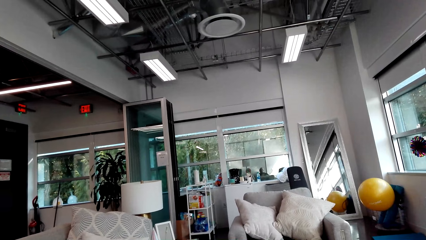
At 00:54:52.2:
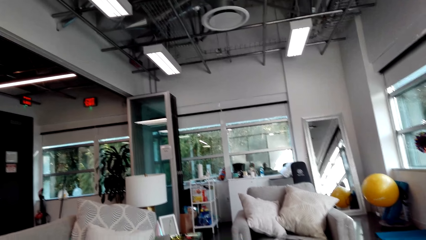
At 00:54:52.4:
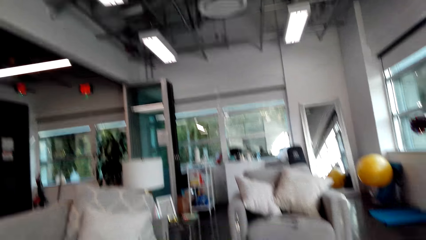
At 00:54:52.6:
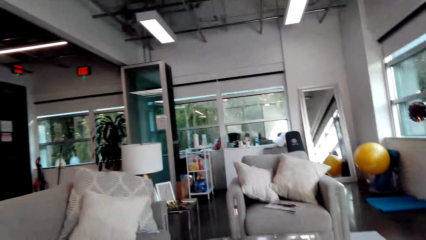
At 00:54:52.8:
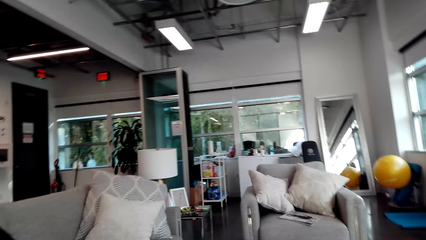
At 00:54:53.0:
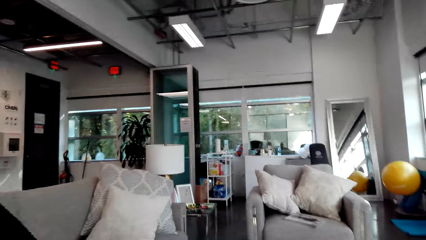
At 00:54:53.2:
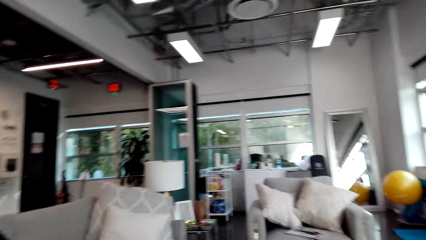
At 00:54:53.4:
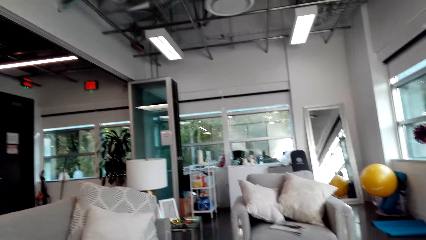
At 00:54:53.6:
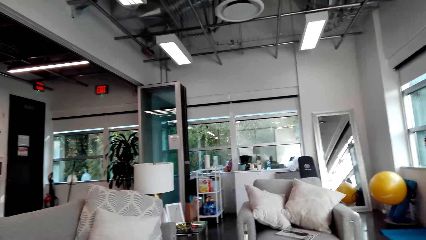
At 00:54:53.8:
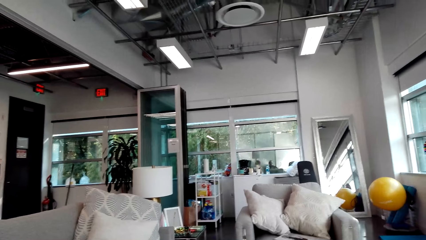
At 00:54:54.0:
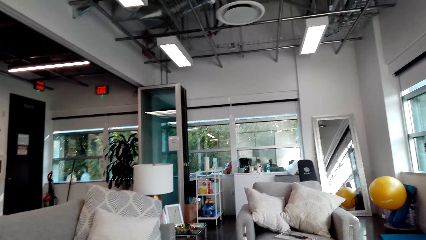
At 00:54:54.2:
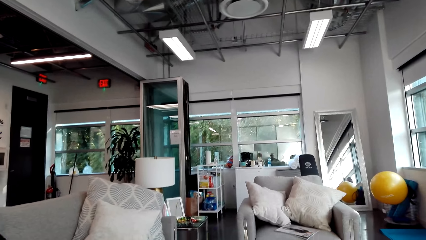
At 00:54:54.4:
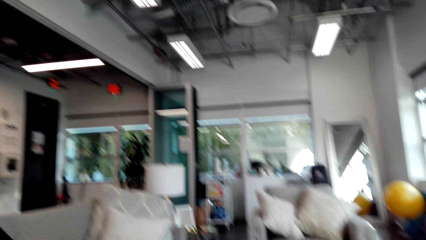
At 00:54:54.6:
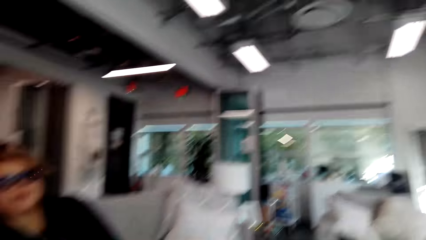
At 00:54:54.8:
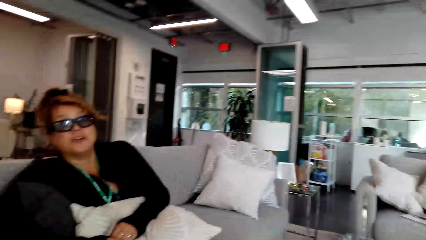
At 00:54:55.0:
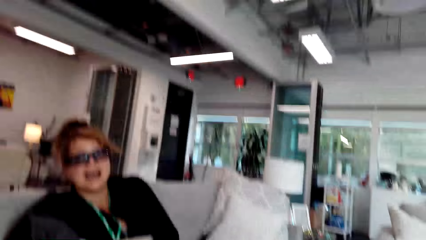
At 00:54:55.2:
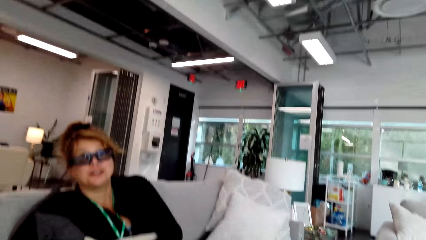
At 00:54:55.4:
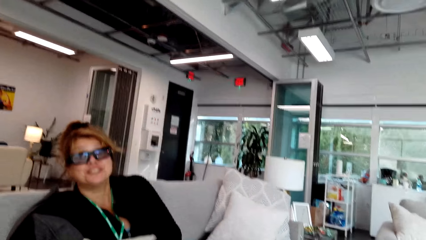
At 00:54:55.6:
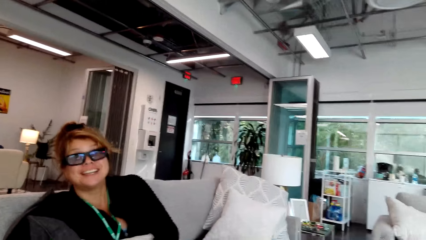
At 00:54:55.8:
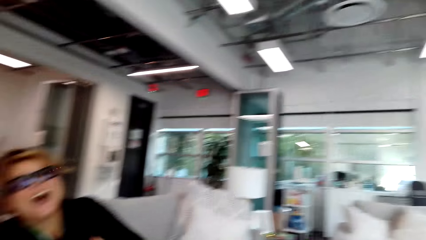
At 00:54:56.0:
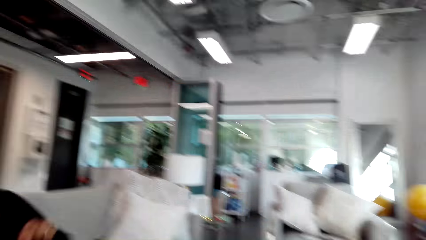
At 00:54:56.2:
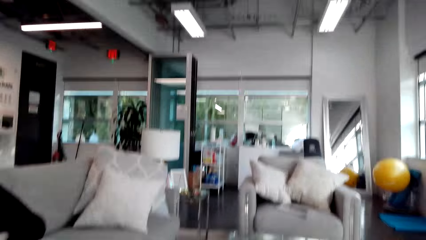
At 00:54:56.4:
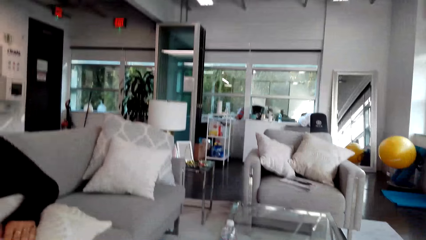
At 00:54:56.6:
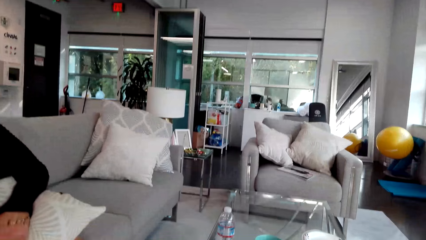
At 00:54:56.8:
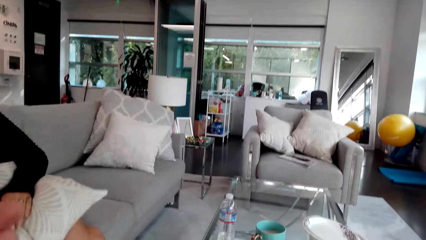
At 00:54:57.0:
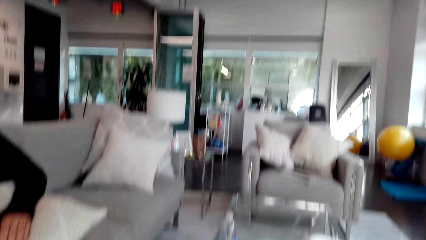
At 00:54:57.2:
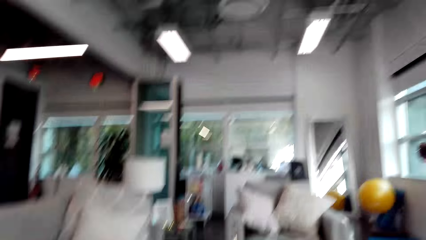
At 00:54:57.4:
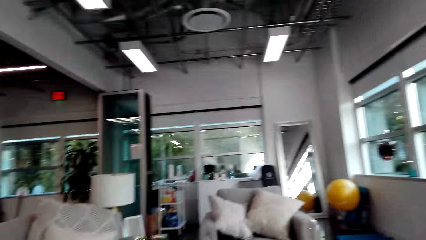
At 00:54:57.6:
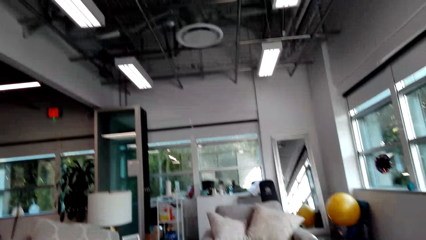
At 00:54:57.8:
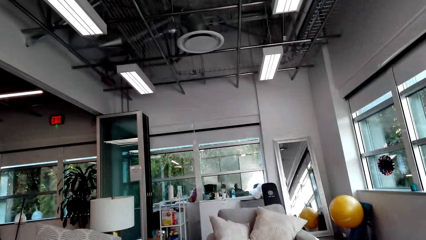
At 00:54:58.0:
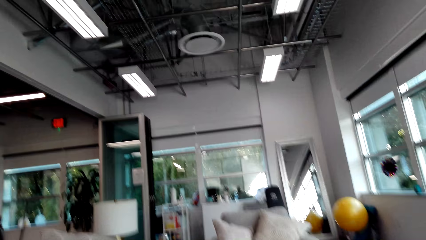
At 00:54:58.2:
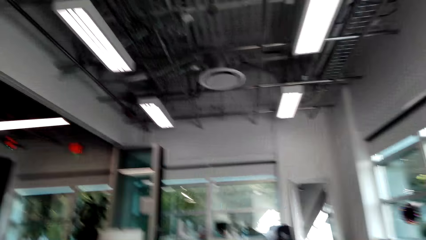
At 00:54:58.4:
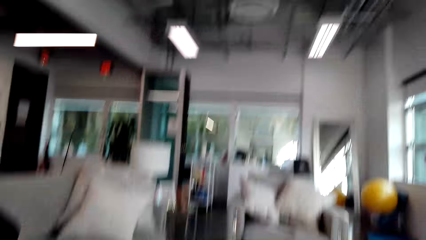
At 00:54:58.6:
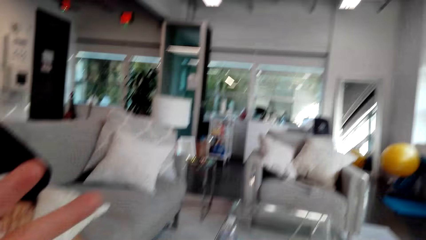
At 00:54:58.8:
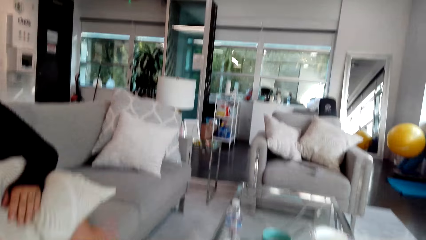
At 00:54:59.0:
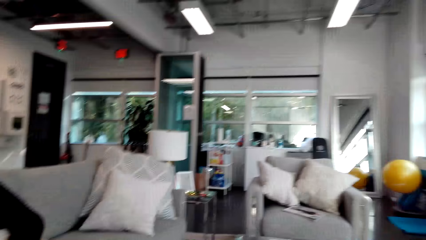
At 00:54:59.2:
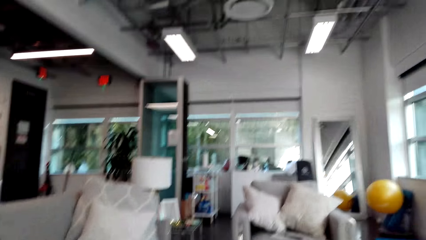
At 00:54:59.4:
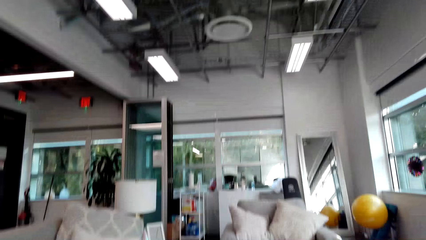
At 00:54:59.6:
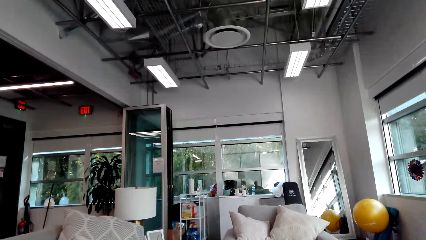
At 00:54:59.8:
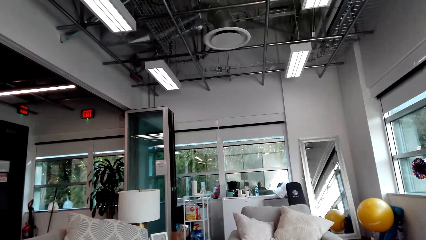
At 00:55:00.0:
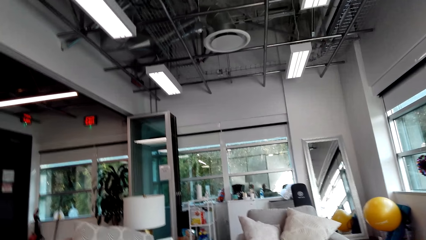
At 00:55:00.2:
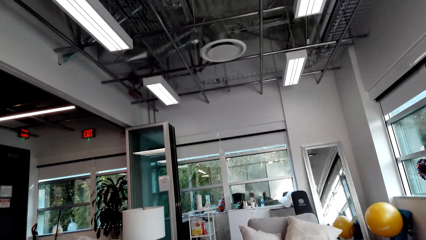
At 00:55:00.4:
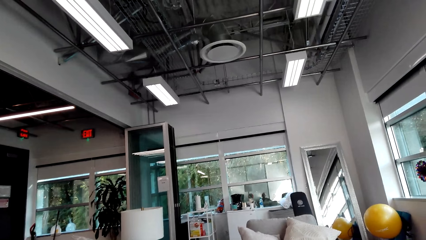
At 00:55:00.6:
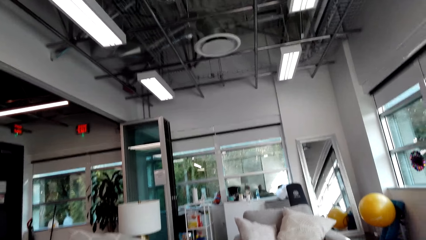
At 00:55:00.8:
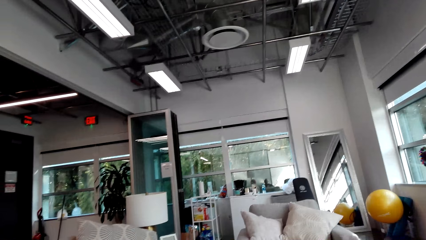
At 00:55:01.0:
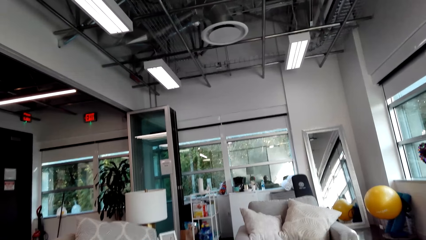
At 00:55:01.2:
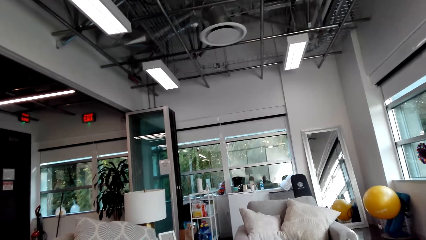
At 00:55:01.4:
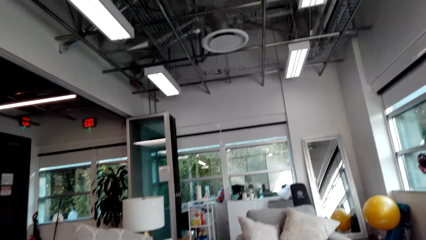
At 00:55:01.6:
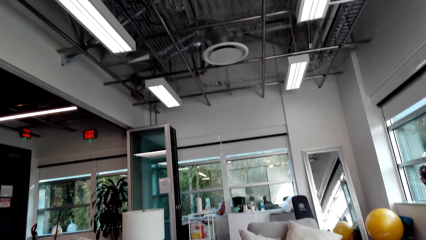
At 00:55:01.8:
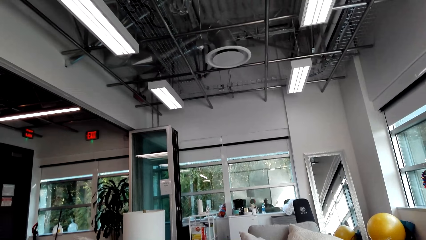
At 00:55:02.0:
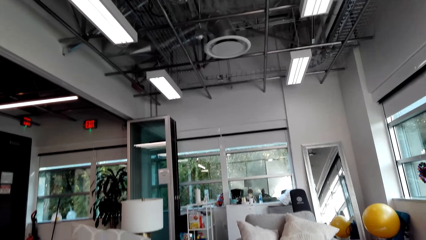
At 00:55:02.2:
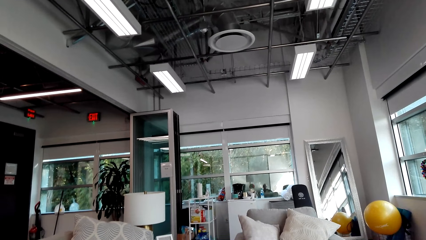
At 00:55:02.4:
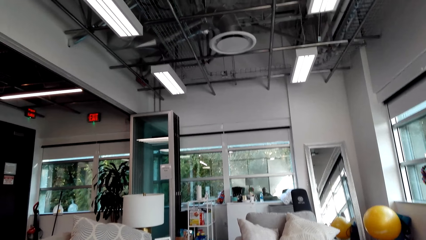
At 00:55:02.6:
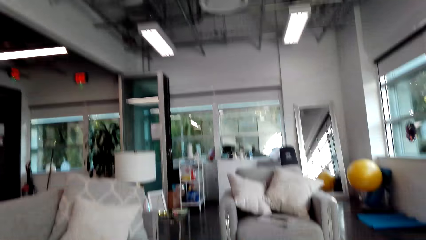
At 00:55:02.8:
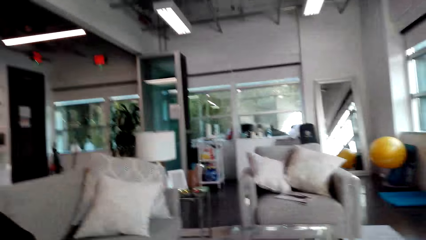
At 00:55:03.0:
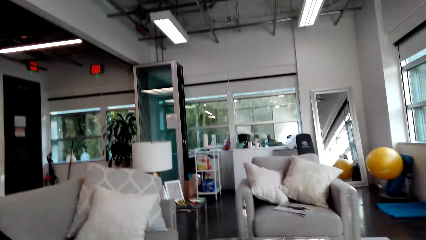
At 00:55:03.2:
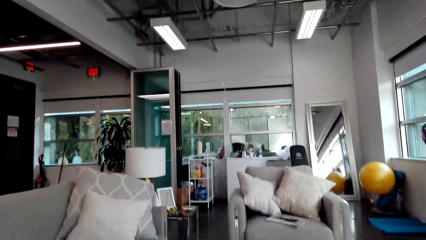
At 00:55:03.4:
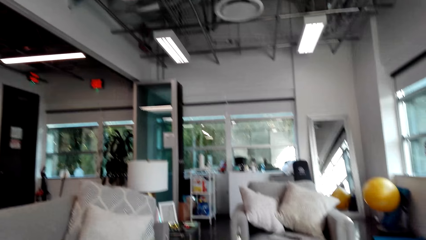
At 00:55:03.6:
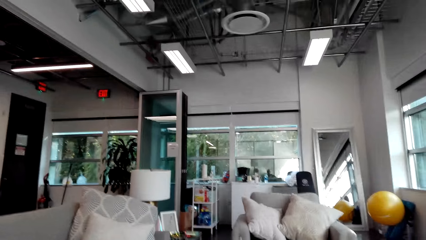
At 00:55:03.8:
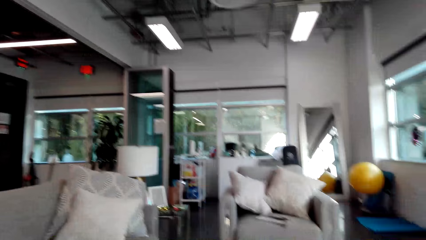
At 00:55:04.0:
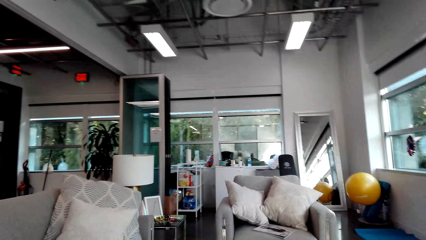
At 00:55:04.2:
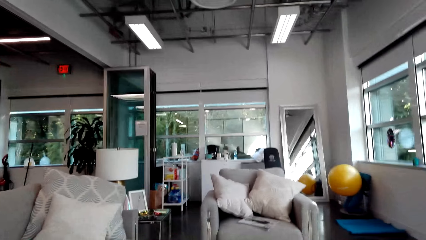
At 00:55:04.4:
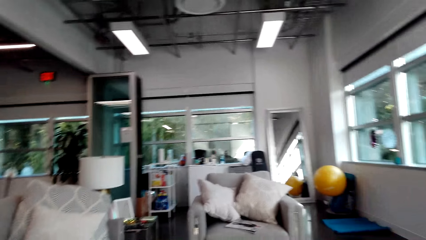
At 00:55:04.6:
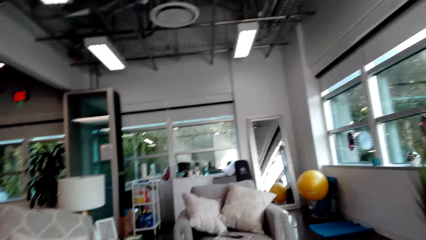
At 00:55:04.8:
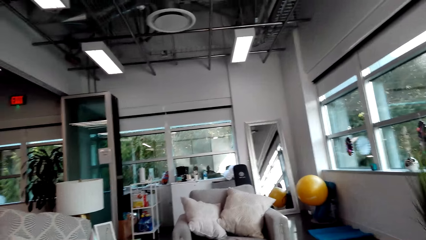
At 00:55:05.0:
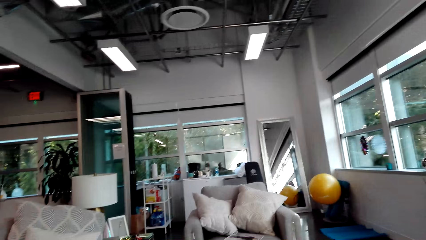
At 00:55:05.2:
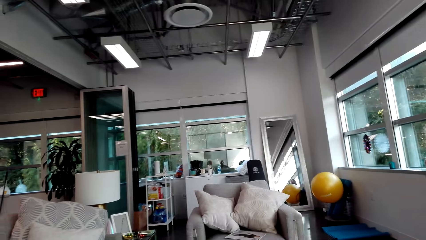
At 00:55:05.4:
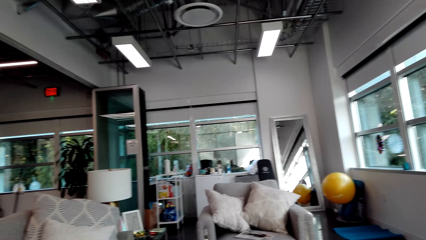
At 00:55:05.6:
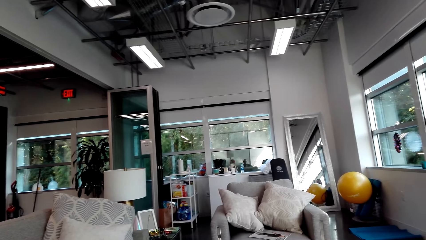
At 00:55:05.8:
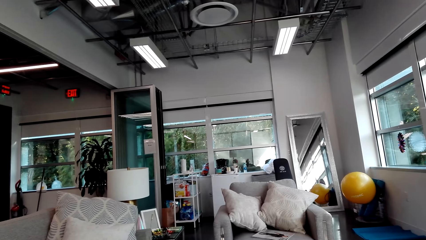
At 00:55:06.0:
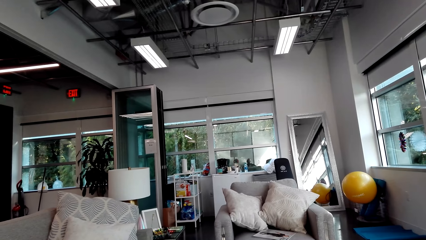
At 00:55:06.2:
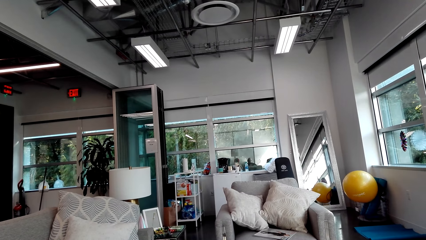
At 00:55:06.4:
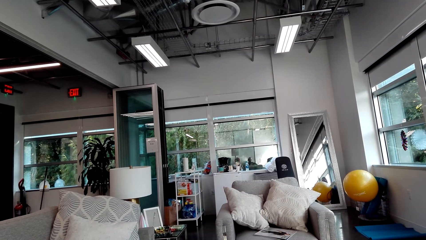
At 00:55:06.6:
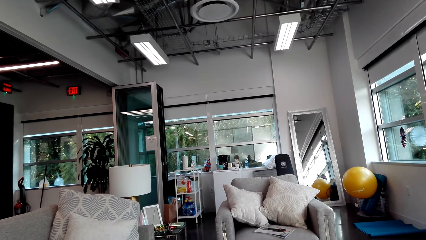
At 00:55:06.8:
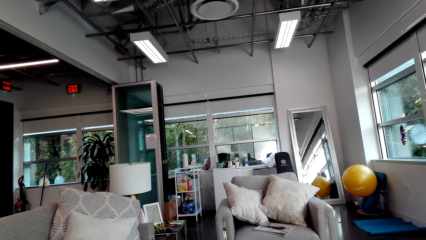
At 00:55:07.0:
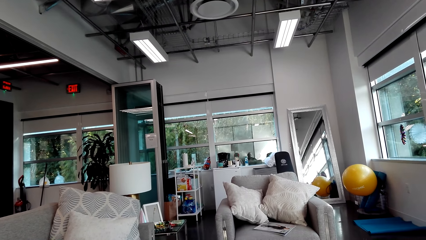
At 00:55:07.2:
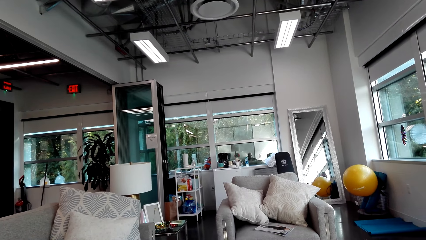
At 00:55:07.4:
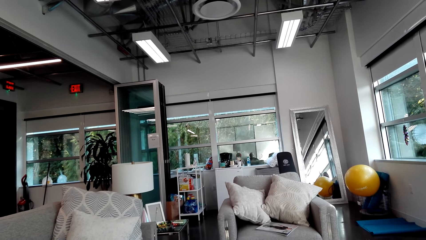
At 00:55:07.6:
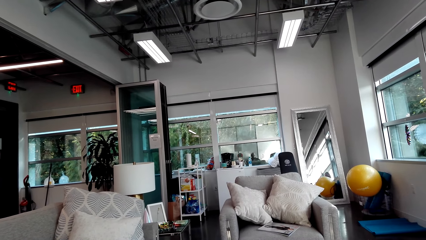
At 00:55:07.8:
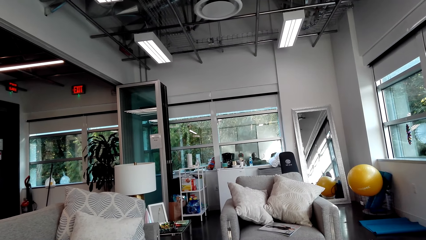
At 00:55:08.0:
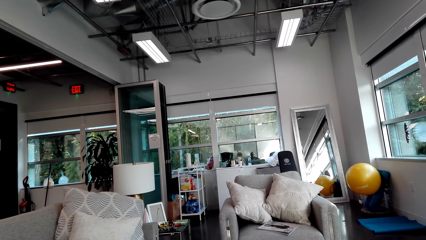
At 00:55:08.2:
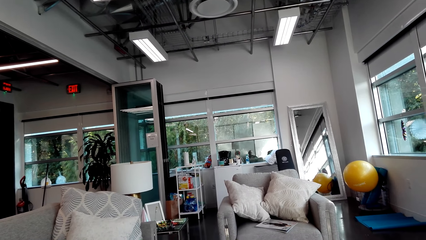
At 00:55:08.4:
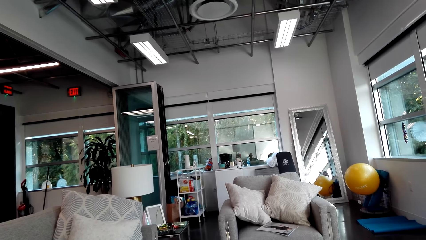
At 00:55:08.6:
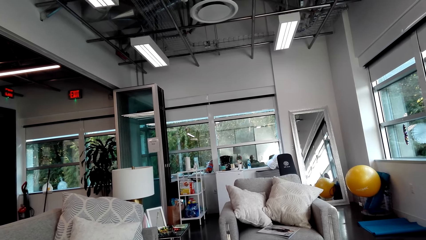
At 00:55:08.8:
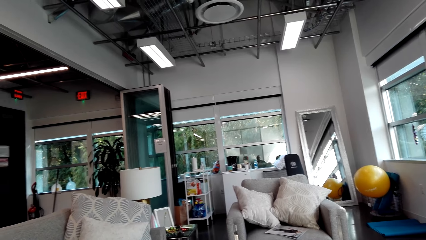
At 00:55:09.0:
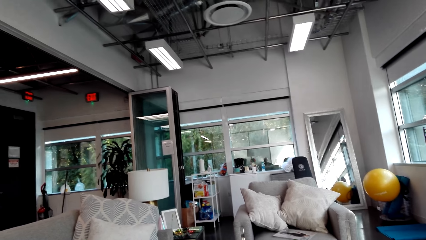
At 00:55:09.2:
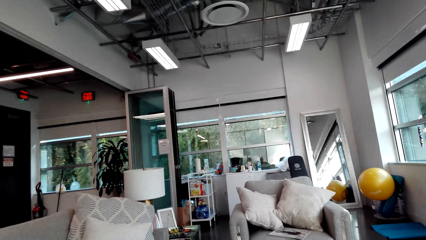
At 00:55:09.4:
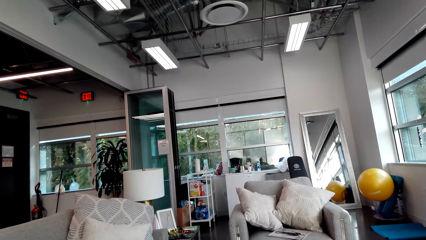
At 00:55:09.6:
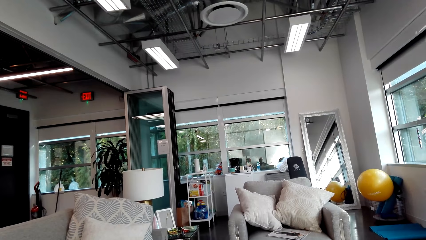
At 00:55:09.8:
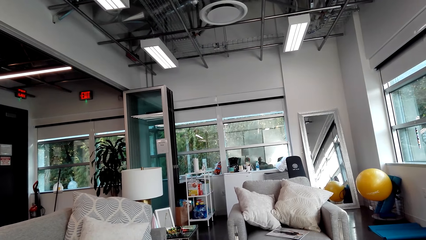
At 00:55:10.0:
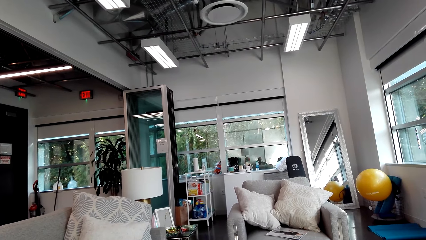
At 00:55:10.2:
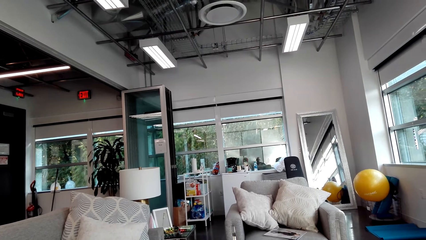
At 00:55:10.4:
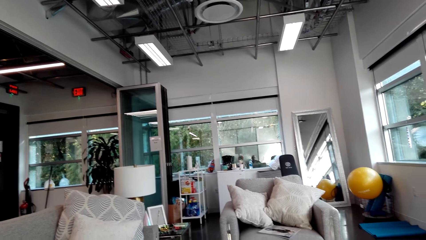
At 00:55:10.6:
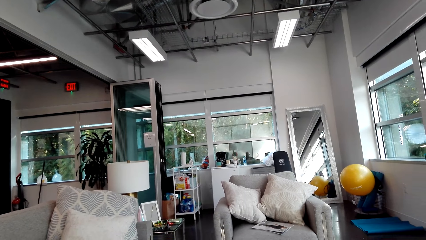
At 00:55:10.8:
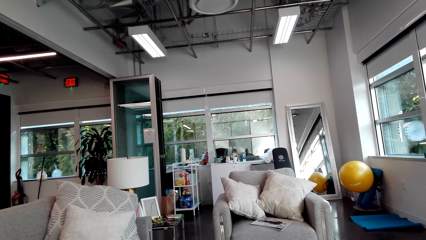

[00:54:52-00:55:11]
The camera wearer looks at a lady. They talk to the lady. They look around.
